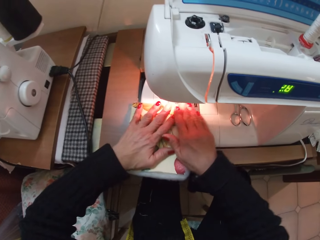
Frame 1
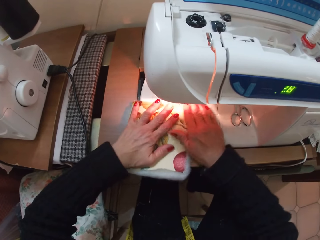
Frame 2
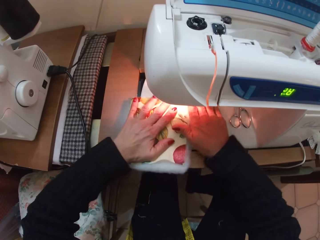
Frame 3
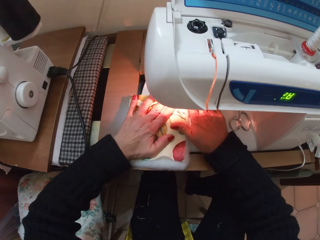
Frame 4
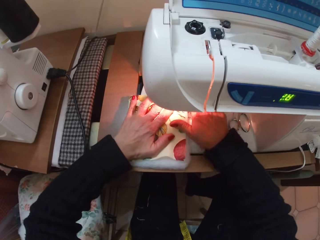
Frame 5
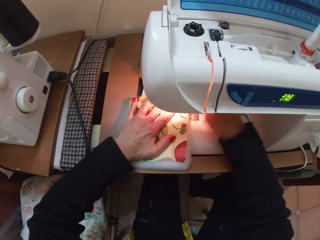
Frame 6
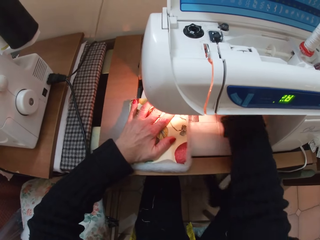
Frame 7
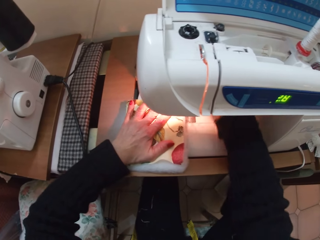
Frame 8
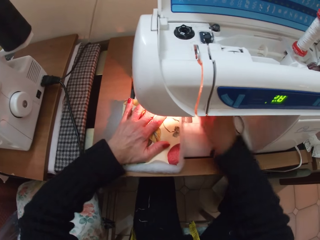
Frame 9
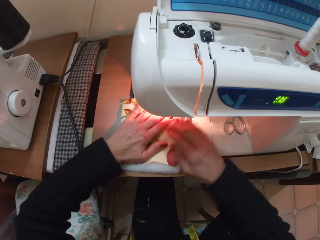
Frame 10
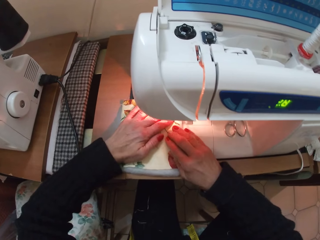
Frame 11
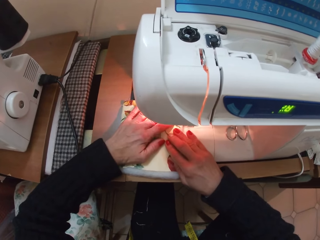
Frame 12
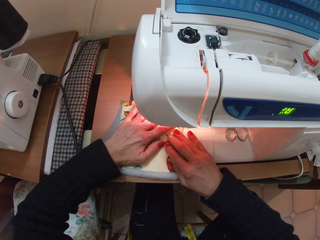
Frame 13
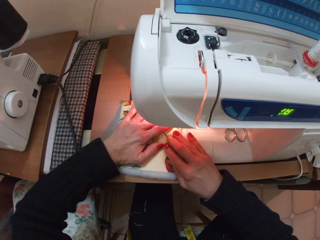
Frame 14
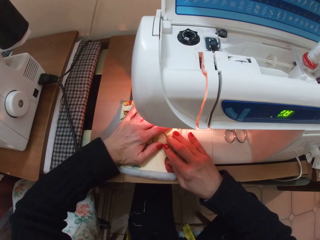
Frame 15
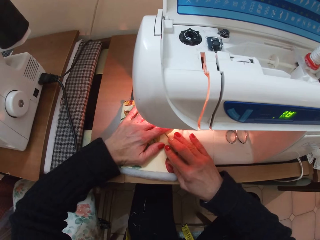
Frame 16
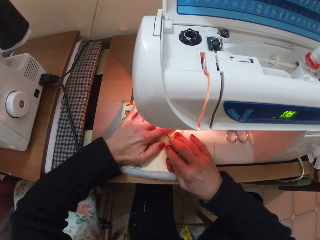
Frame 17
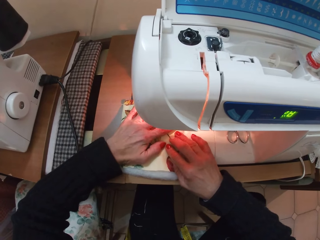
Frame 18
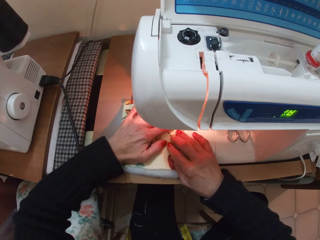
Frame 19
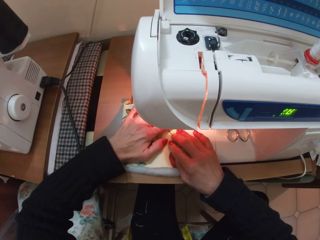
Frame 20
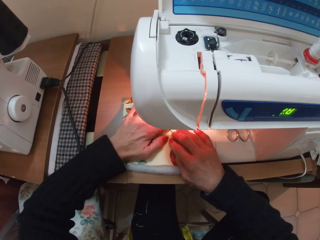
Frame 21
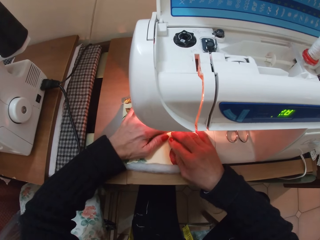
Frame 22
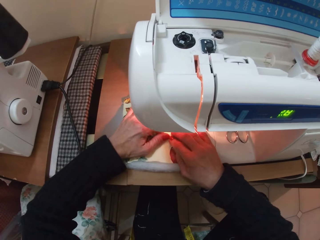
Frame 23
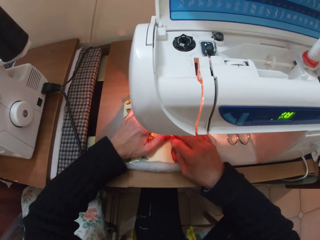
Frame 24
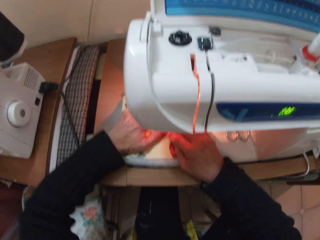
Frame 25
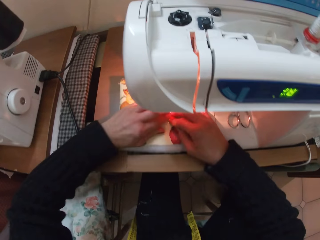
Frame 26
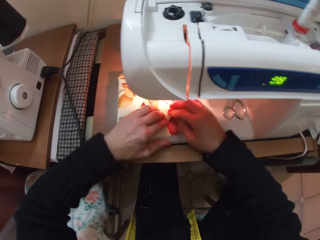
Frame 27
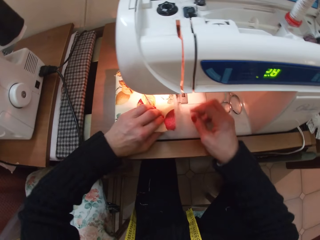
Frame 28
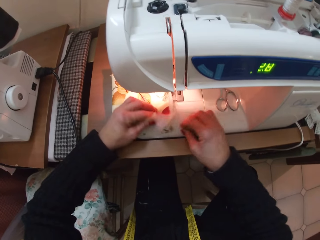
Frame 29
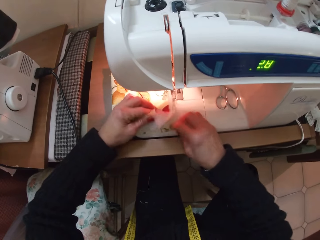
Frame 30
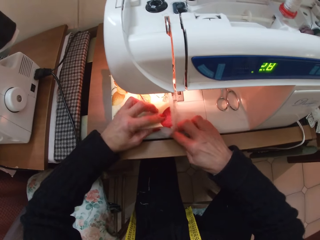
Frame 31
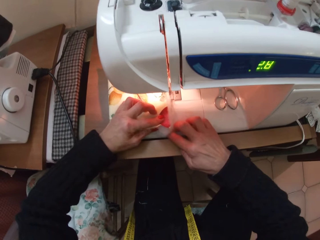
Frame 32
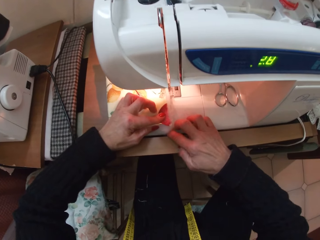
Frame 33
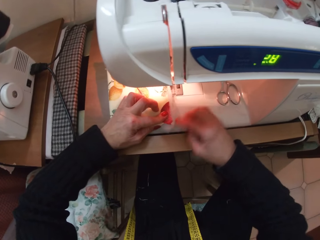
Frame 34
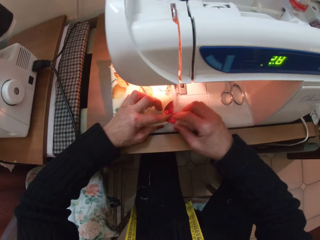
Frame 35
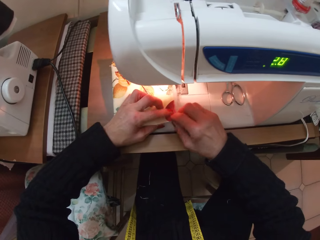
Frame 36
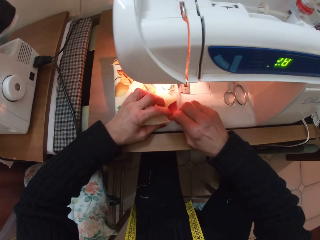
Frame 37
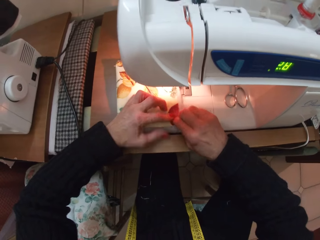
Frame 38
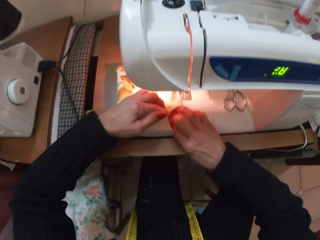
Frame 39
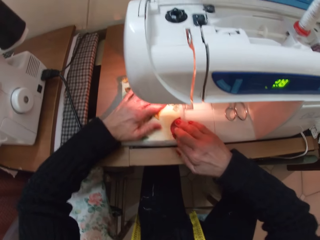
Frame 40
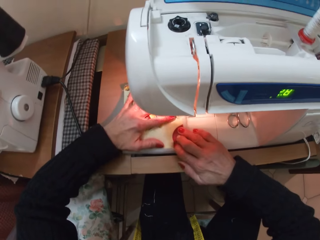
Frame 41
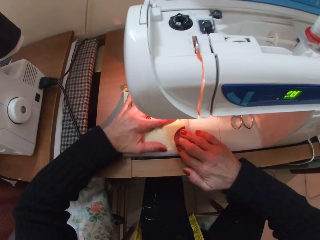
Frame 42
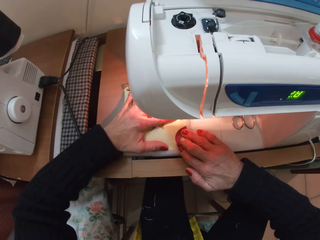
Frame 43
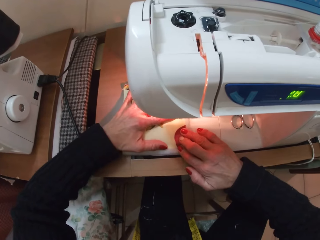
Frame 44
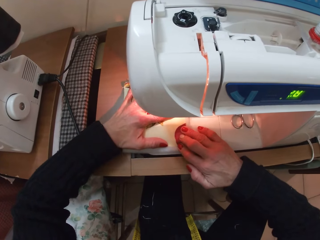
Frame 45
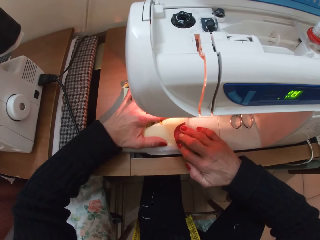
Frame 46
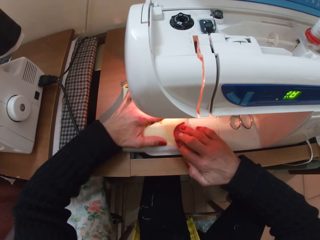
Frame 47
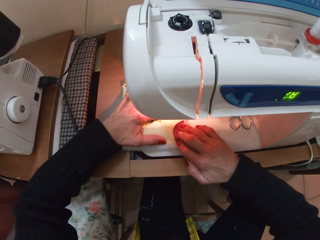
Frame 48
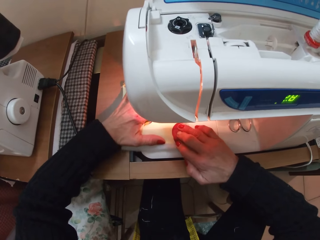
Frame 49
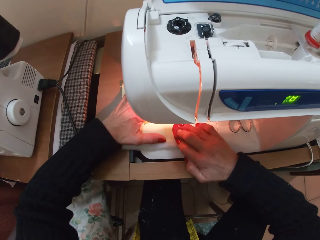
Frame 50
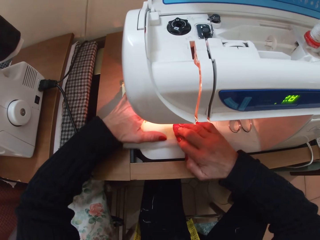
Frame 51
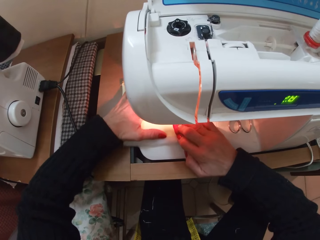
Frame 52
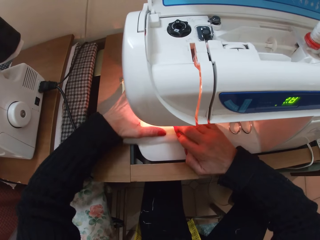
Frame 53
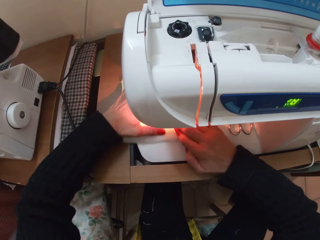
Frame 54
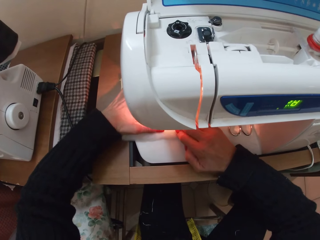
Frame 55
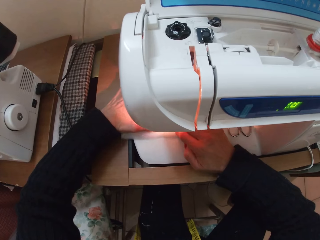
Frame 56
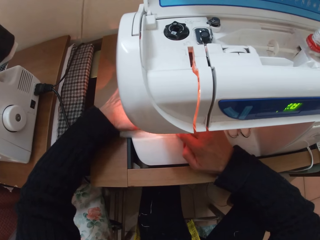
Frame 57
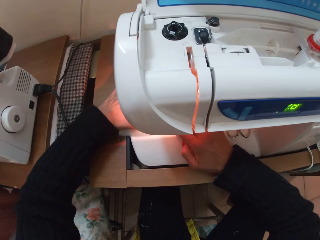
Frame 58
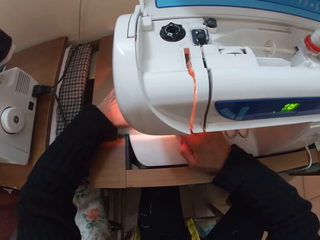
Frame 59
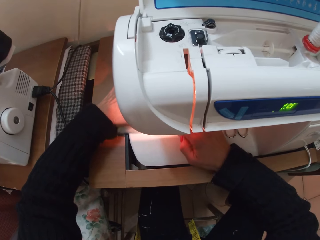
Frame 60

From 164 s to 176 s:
The camera wearer sews the fabric.

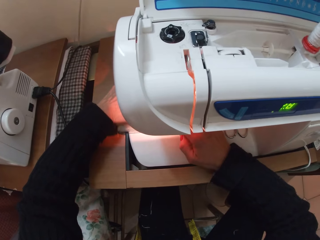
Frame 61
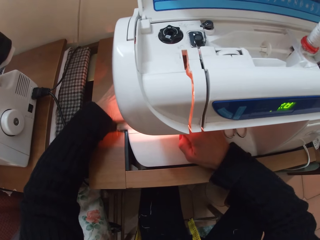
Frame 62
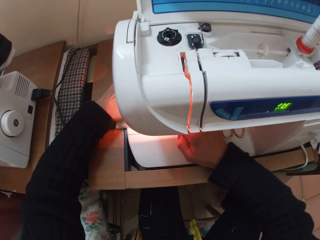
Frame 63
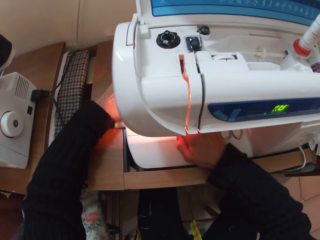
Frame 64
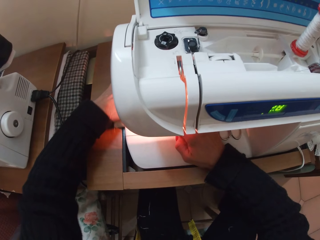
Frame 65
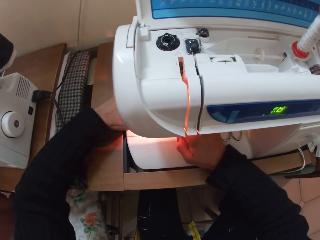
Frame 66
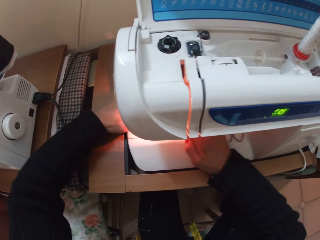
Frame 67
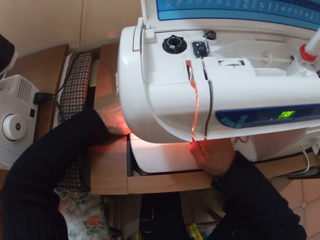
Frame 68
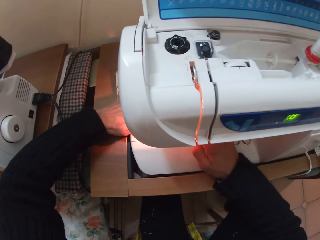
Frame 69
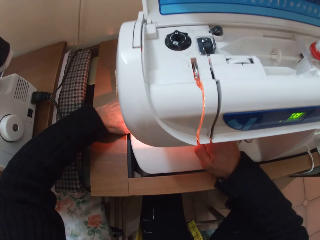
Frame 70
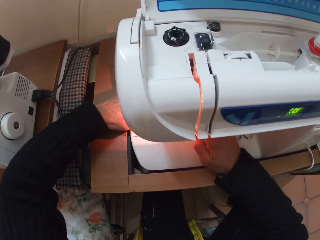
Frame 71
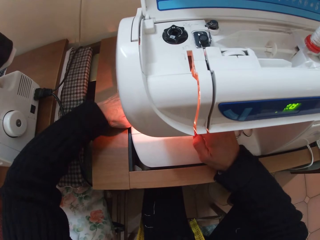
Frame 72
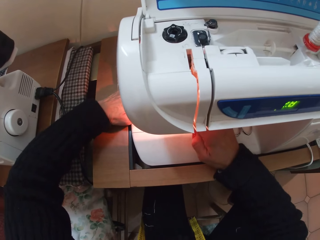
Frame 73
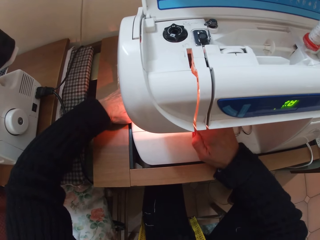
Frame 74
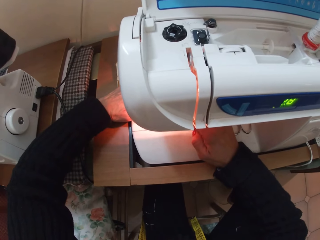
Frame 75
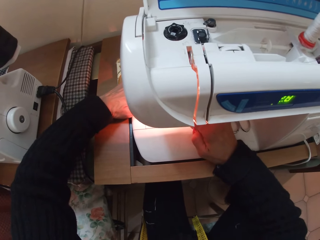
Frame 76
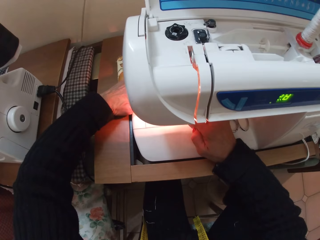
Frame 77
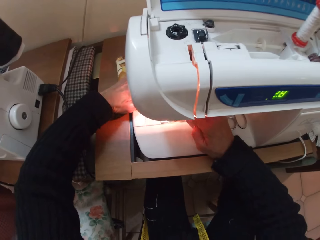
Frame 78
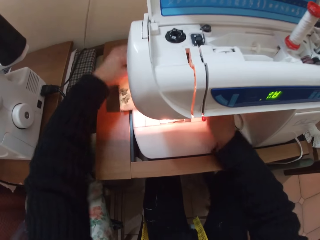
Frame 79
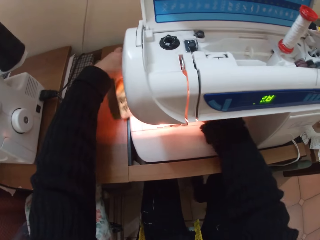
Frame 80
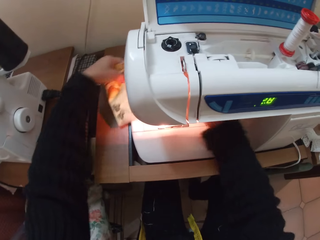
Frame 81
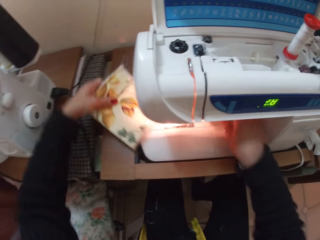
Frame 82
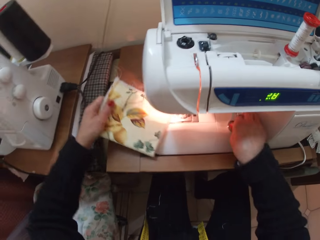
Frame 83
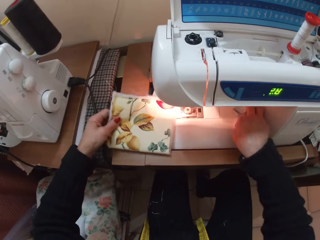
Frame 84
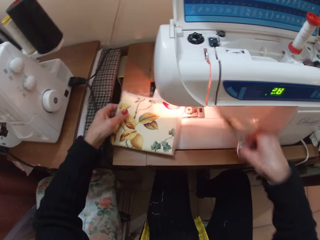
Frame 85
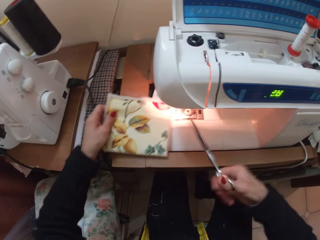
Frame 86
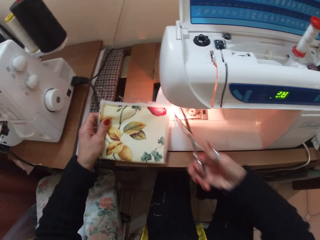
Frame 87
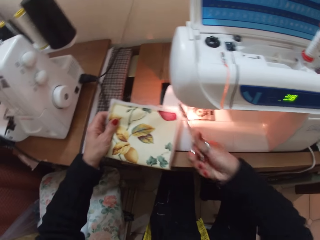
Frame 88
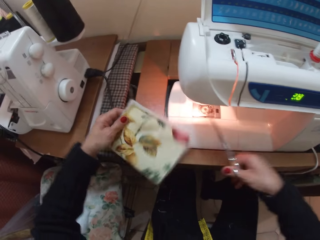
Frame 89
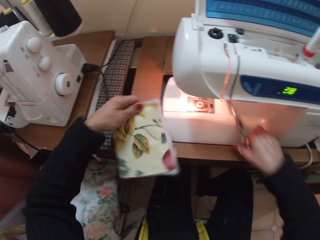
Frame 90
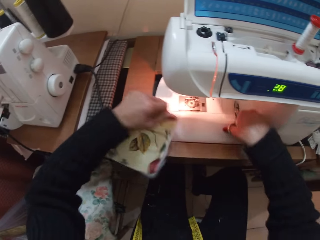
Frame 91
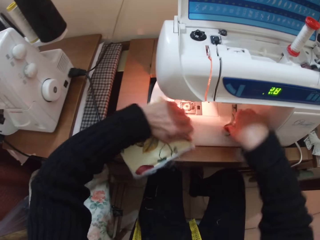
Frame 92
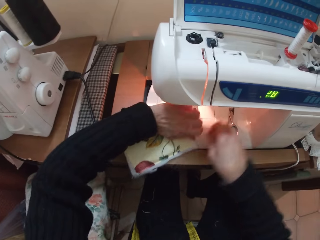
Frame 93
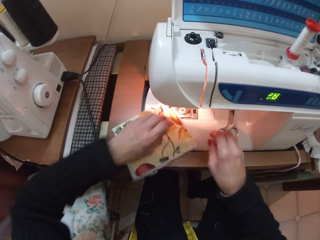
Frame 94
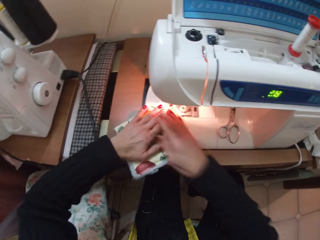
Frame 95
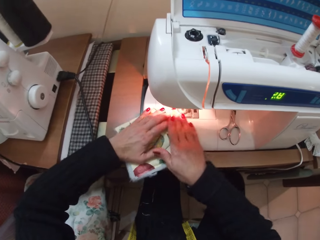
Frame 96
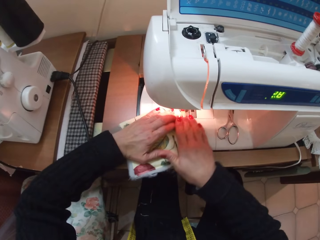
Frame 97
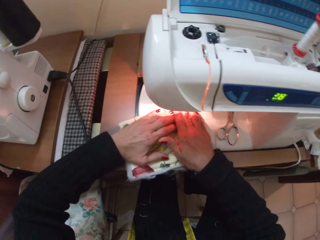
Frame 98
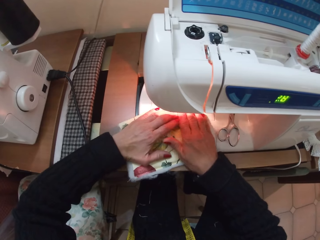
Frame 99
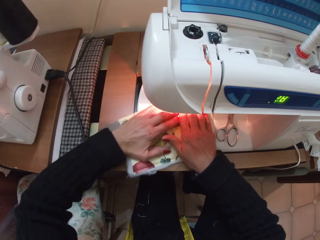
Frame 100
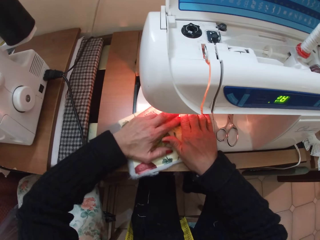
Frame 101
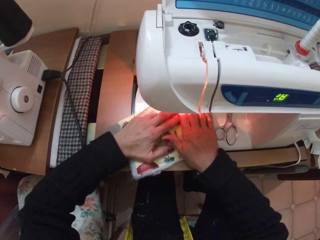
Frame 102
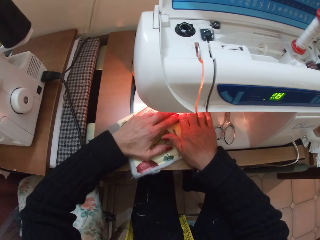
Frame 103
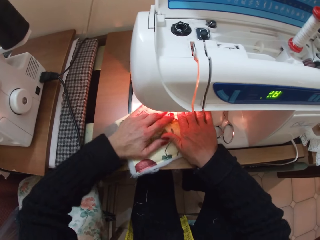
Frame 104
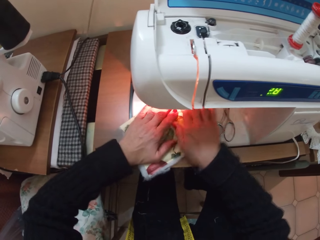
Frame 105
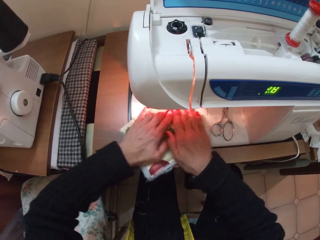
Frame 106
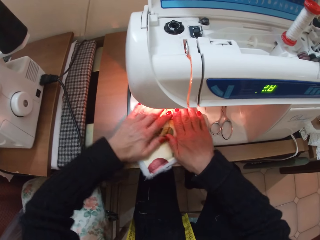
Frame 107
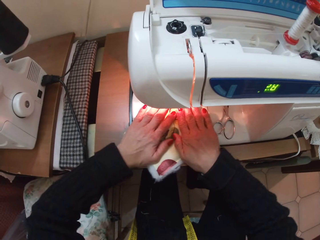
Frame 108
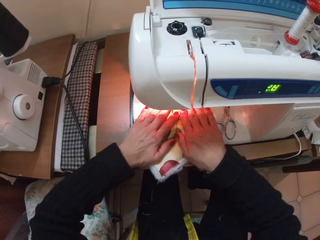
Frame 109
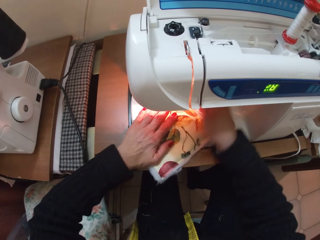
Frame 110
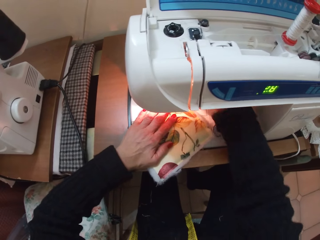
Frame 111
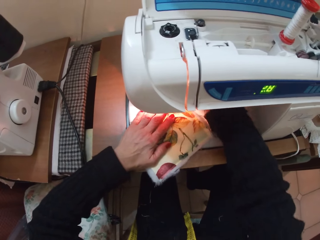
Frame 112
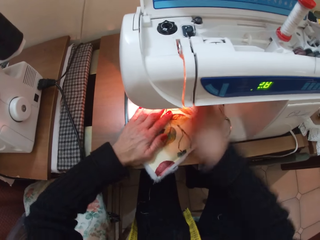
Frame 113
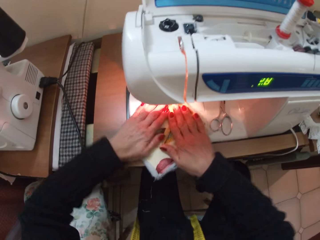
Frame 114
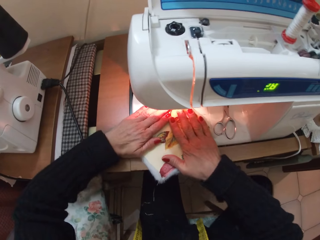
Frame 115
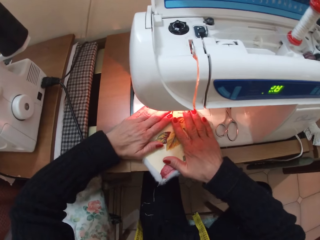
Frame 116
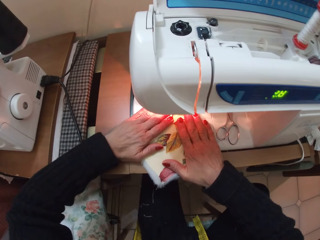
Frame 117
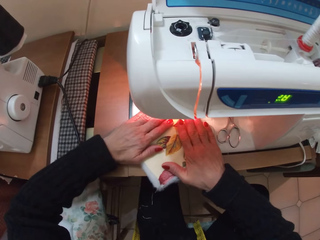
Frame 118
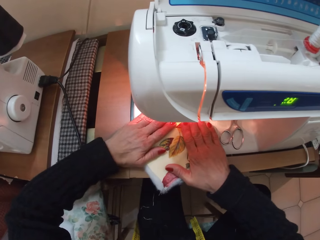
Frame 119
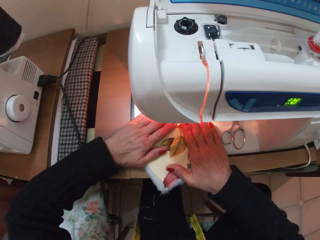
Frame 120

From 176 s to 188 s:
The camera wearer picks the pair of scissors with her right hand. She cuts the thread with the scissors and drops the pair of scissors in the machine. She aligns the fabric with both hands and places the fabric on the sewing machine.
